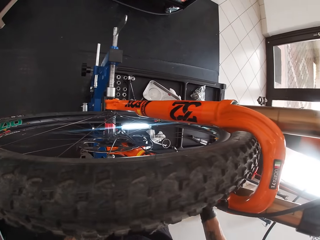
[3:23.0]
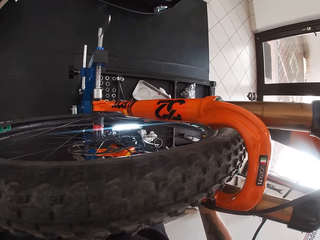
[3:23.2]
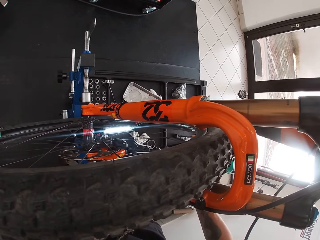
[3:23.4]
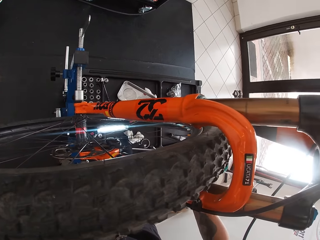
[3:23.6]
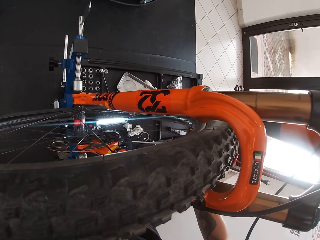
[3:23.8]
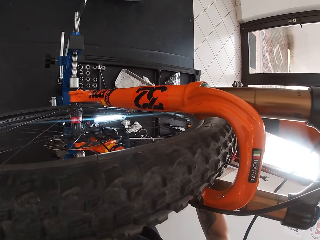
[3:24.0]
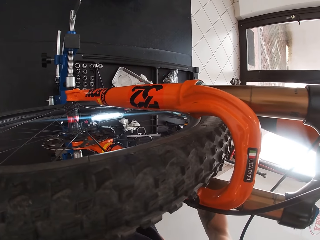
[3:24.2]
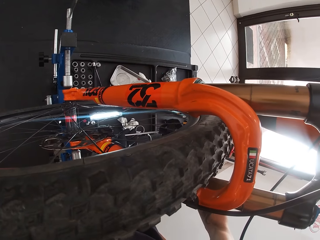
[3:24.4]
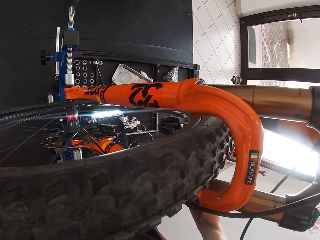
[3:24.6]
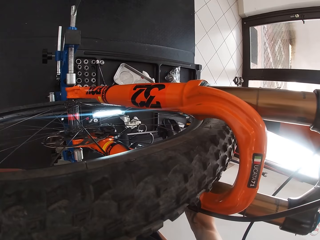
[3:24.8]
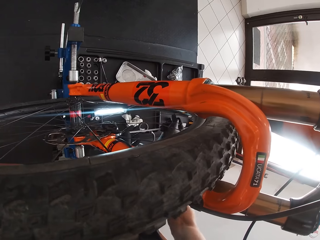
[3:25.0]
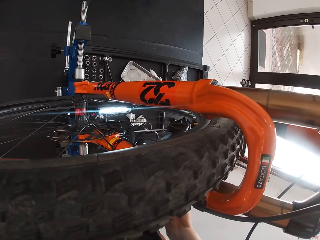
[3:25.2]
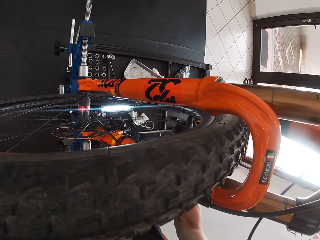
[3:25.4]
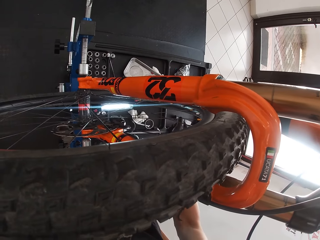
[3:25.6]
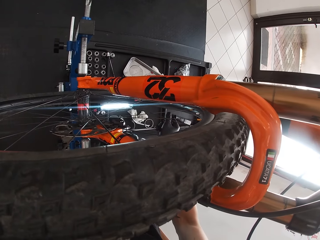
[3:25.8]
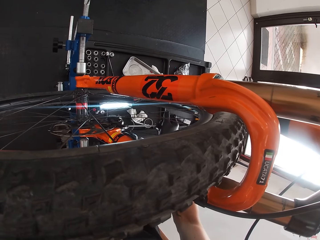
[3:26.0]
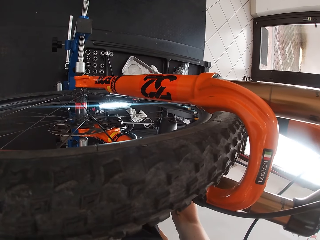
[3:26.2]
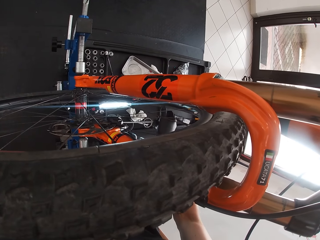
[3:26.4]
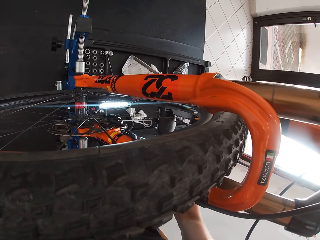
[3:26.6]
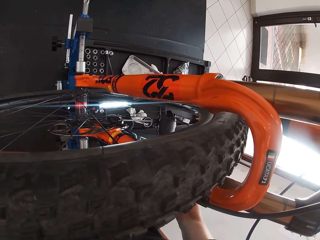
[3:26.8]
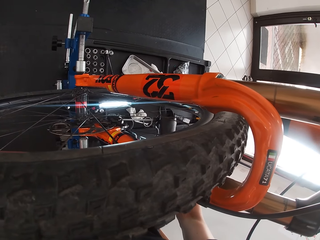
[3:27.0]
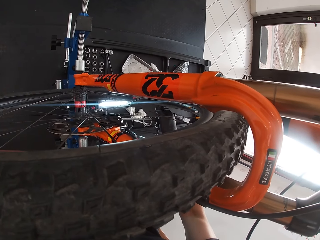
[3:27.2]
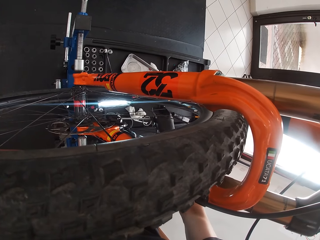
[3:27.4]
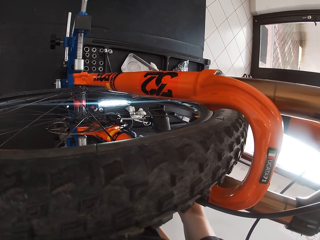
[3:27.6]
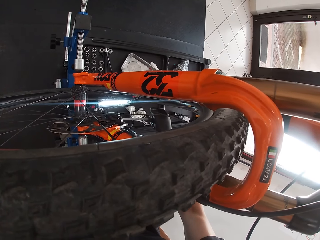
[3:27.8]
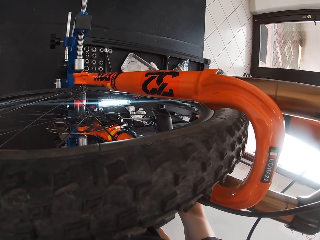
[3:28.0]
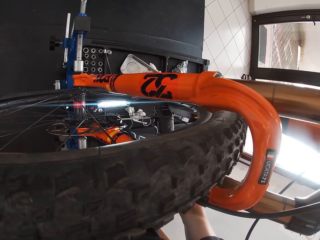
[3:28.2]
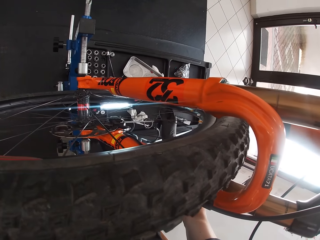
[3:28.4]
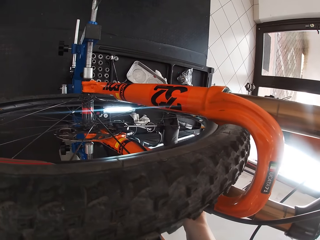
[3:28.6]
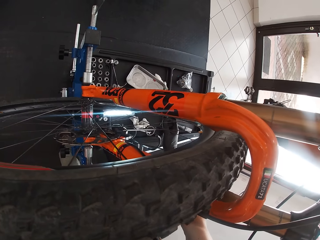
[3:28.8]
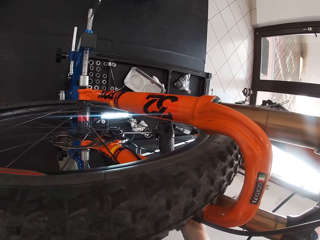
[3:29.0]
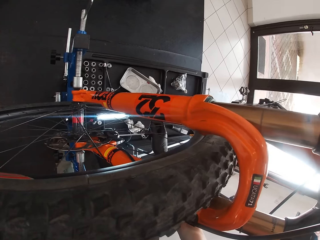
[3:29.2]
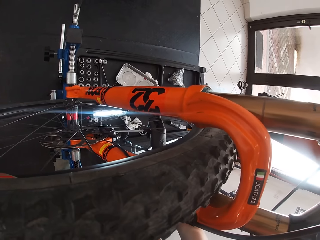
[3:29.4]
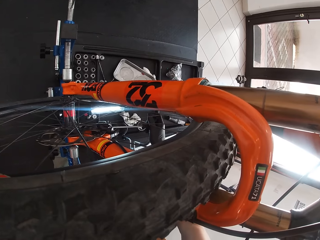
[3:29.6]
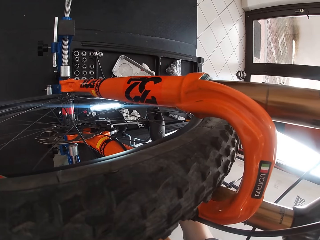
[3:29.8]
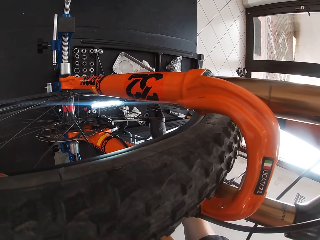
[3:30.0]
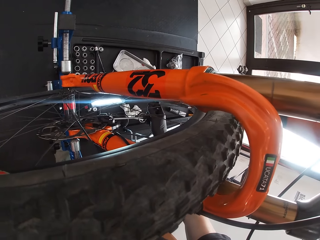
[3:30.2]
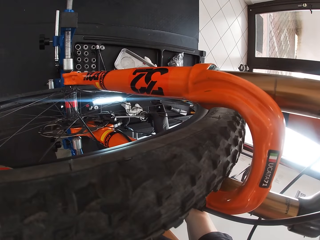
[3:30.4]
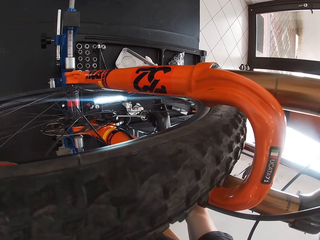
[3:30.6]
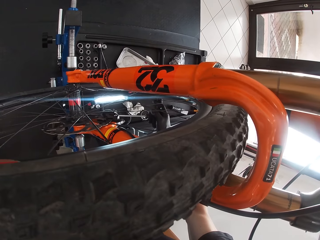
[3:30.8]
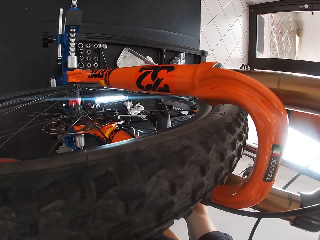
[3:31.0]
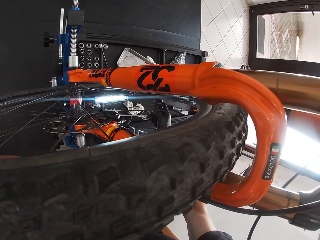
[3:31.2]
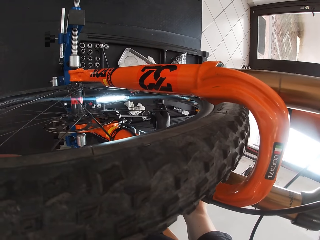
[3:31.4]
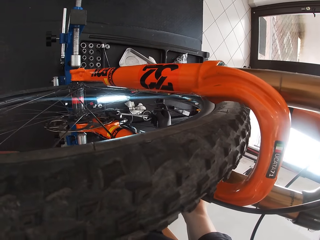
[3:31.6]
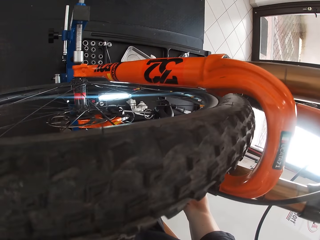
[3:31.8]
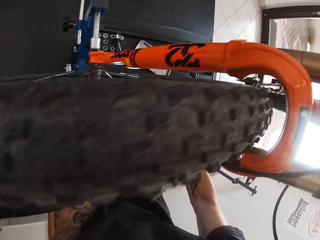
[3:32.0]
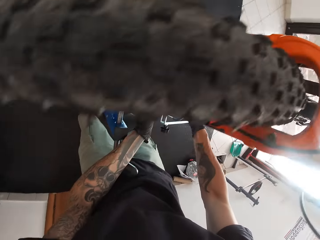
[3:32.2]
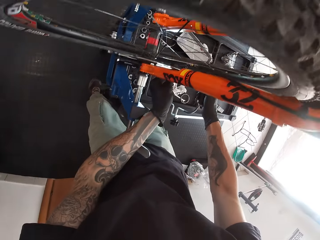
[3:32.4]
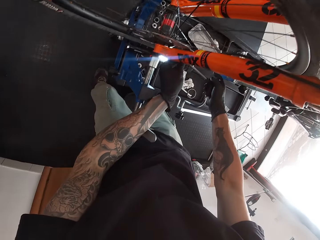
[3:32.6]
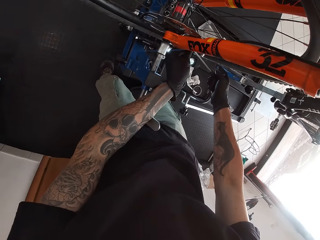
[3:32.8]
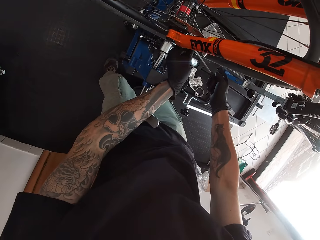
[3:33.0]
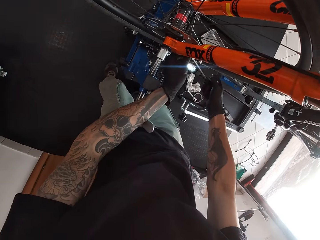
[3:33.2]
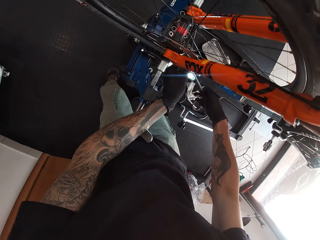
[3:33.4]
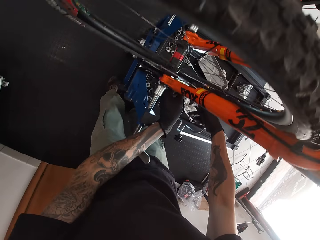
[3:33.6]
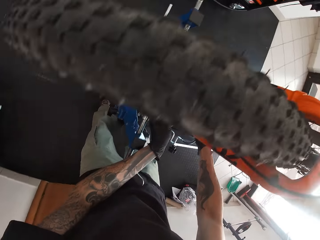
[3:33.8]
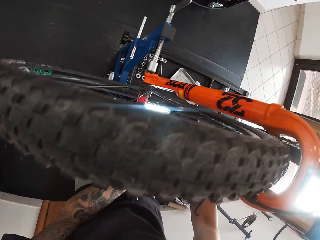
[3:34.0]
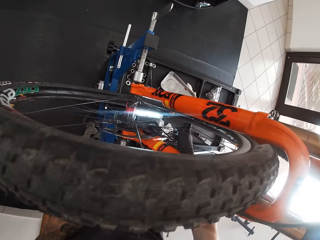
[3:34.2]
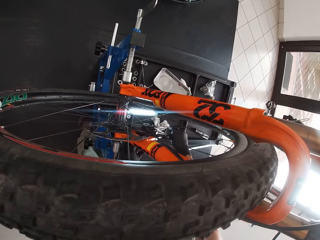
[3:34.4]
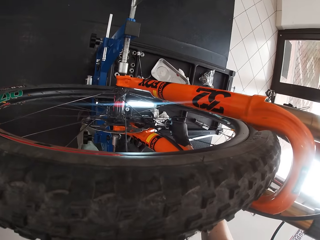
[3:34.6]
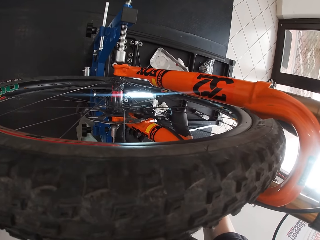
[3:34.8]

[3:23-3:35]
The camera wearer tightens a bolt on the bicycle wheel hub with the T spanner in his right hand. He repairs the bicycle.

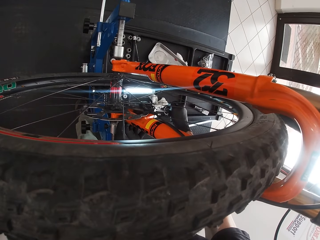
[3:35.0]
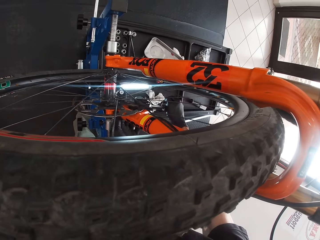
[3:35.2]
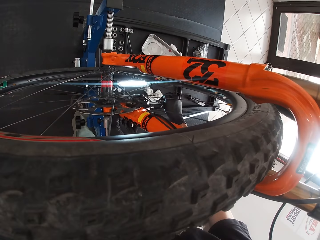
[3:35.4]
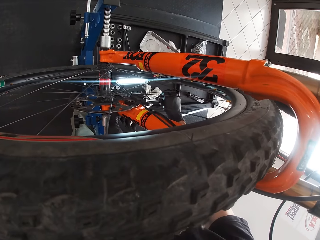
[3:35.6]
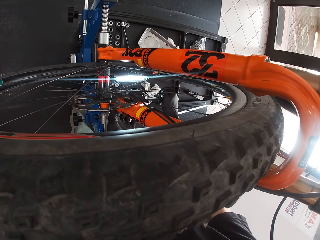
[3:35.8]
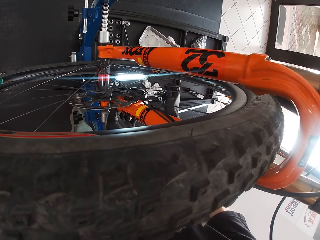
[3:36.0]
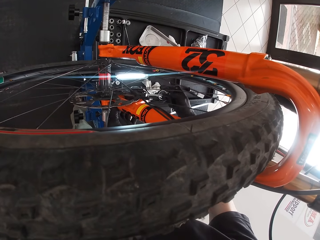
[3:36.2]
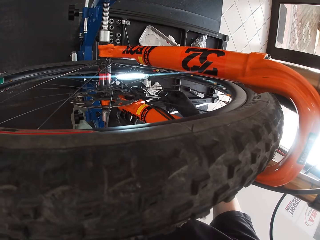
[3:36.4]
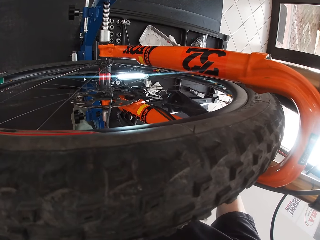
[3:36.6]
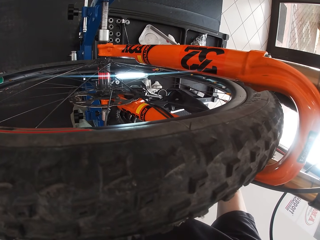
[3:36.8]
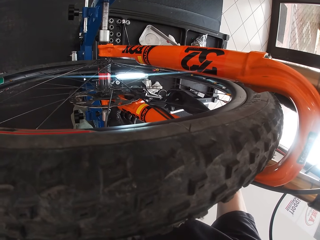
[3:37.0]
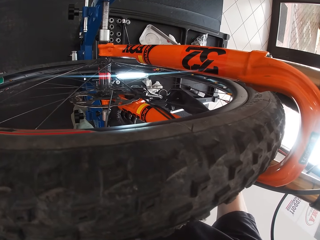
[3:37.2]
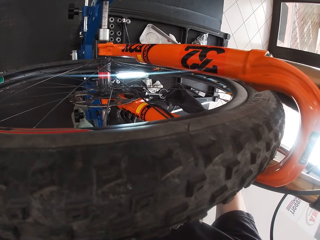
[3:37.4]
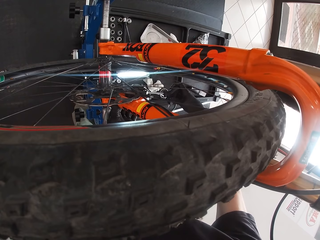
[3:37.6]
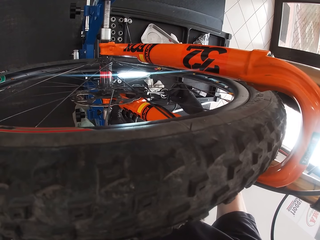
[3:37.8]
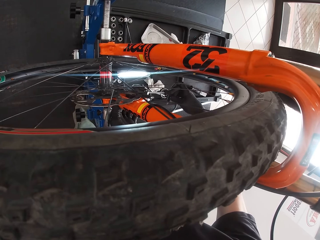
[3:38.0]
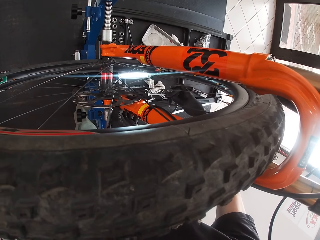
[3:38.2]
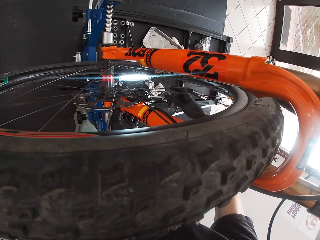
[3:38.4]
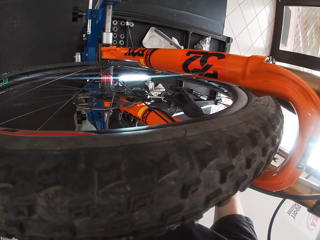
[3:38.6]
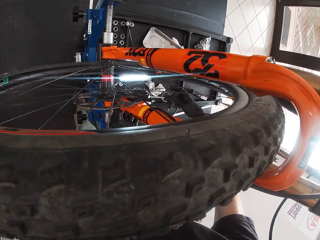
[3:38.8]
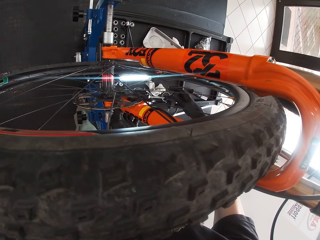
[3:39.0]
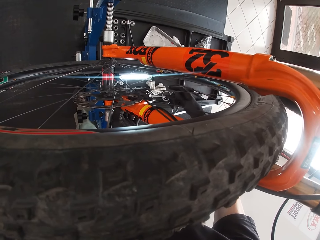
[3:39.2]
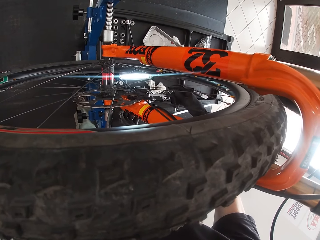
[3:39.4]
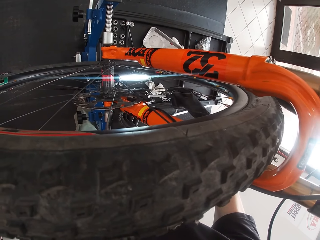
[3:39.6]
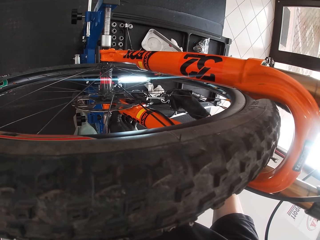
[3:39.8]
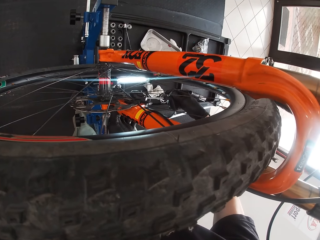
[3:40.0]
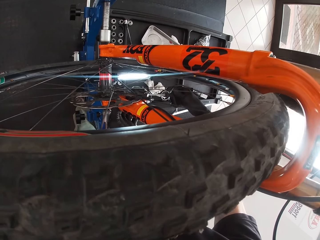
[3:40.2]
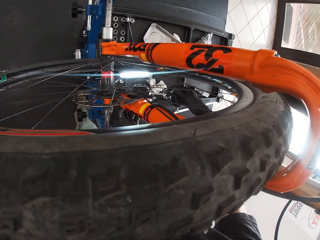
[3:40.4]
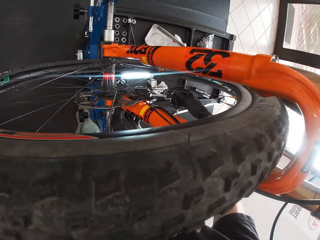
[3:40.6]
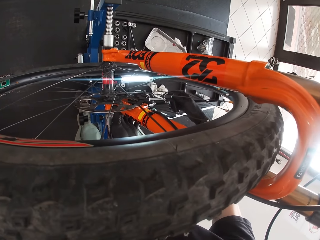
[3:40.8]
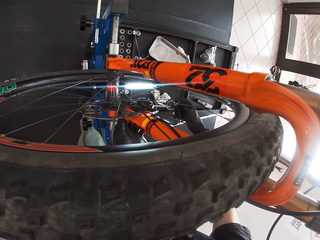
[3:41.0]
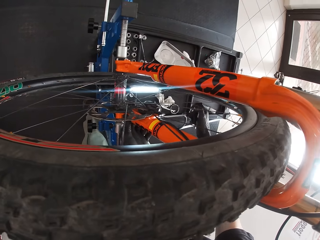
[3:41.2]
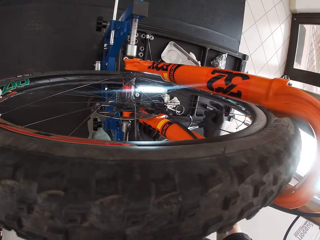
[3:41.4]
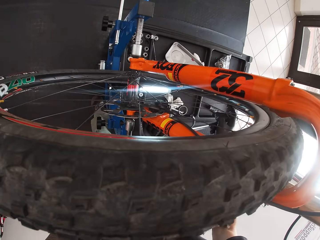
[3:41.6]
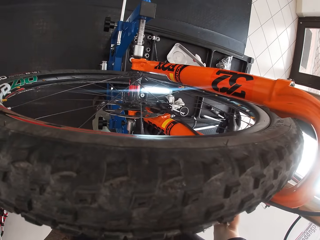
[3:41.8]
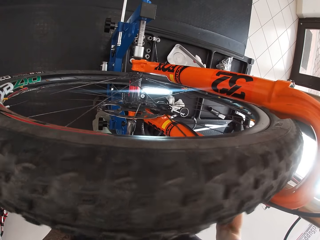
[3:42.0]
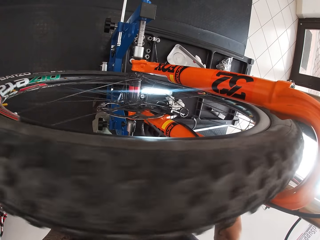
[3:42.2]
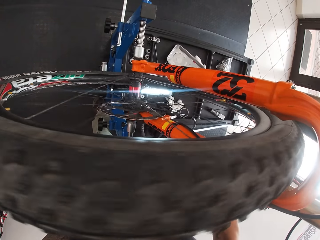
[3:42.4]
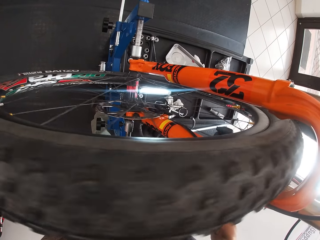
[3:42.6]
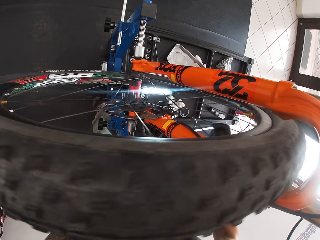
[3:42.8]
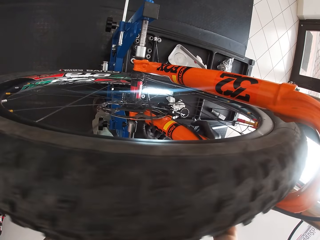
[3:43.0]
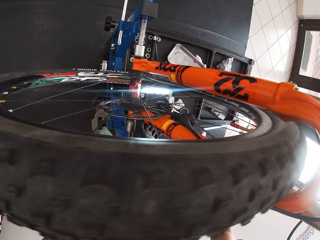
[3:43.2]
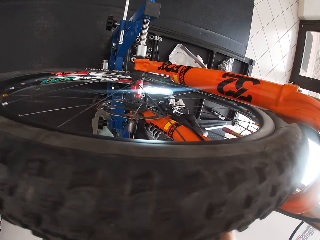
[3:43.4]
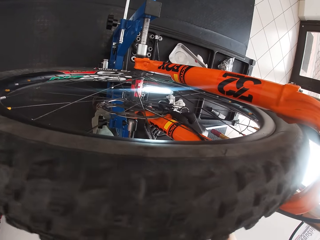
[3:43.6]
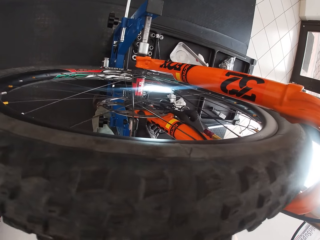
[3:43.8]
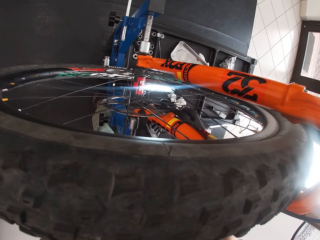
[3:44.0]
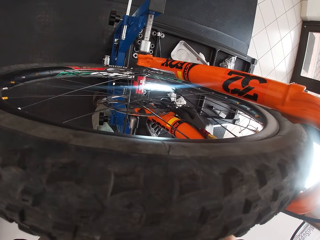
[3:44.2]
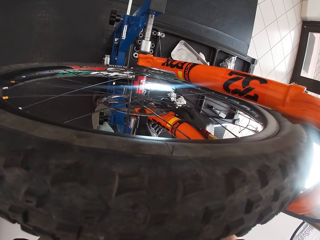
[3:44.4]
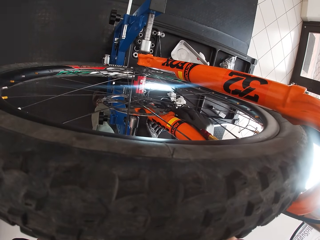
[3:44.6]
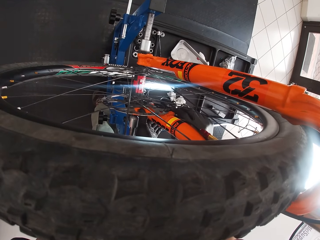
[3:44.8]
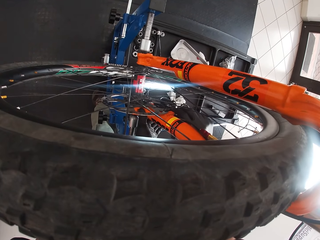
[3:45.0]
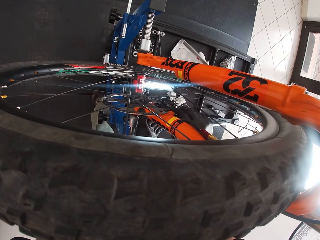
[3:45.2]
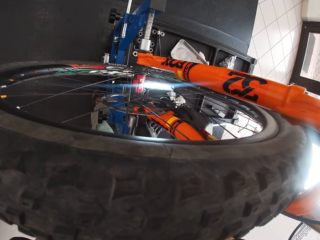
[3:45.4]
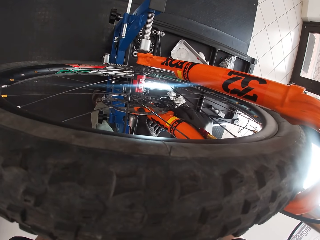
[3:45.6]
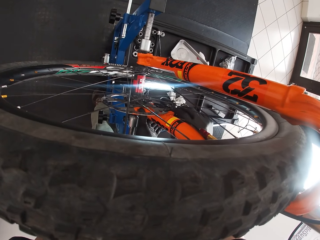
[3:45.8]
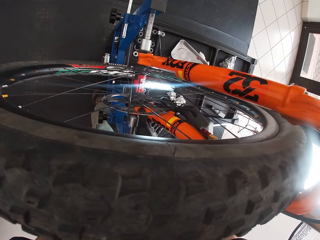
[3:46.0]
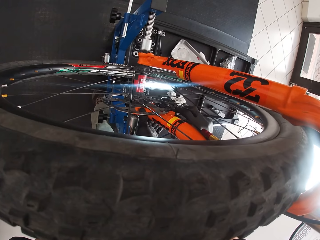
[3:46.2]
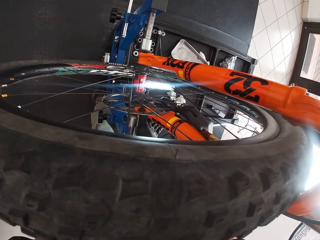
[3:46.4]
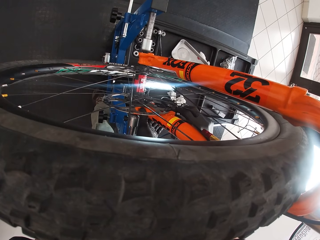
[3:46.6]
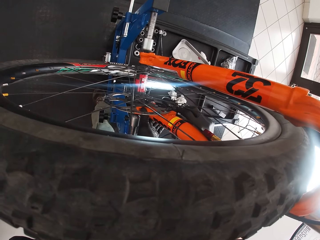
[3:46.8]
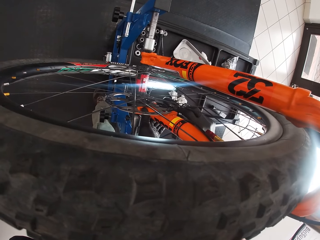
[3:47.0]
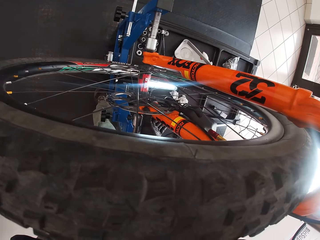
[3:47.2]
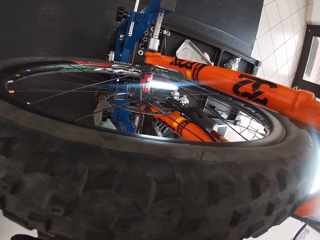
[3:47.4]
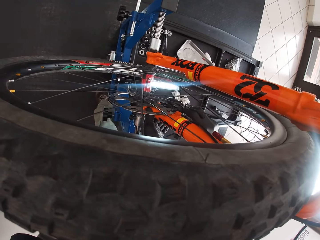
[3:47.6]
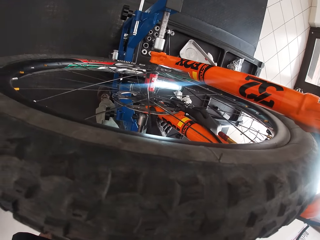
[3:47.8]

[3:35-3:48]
The camera wearer spins the wheel. He holds the wheel hub of the bicycle with his right hand. He repairs the wheel.
